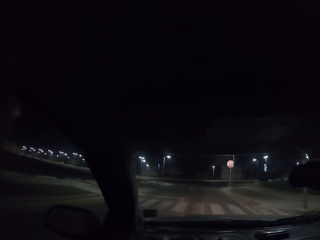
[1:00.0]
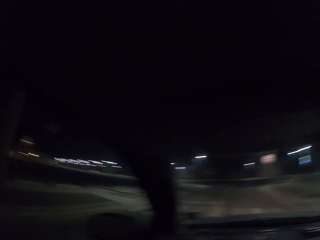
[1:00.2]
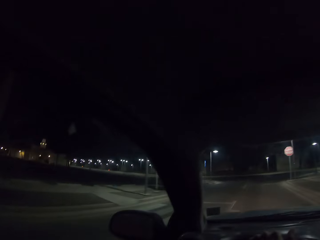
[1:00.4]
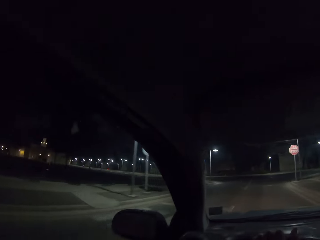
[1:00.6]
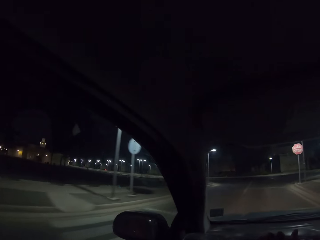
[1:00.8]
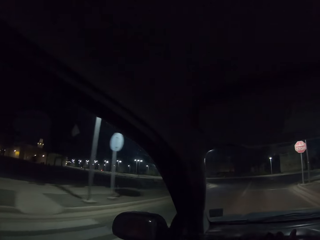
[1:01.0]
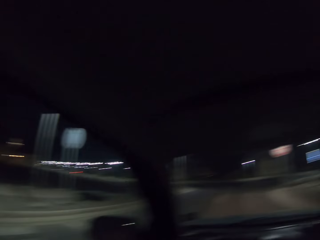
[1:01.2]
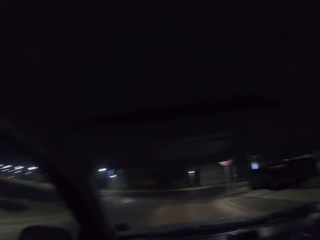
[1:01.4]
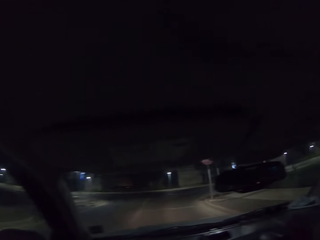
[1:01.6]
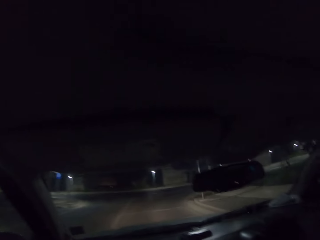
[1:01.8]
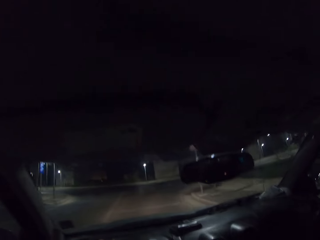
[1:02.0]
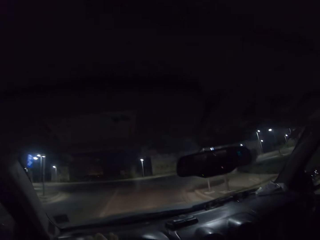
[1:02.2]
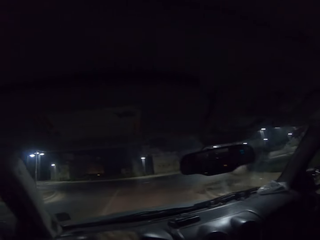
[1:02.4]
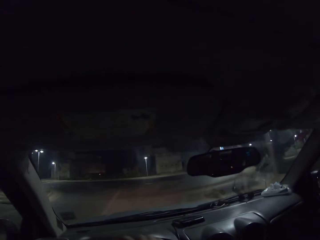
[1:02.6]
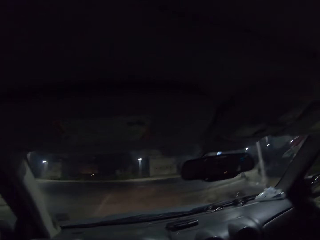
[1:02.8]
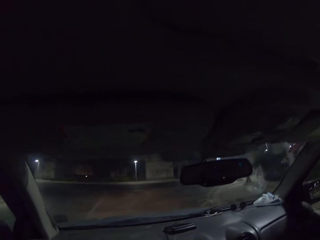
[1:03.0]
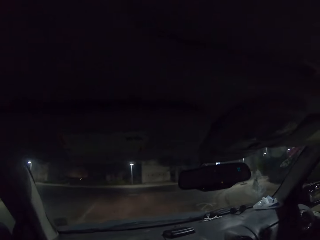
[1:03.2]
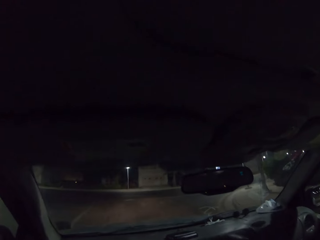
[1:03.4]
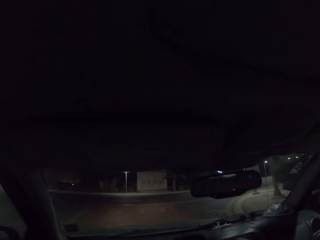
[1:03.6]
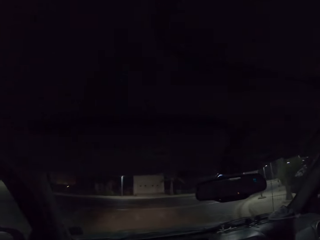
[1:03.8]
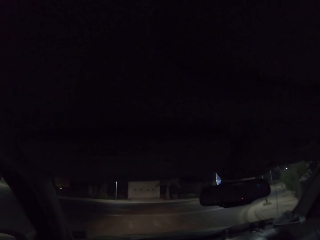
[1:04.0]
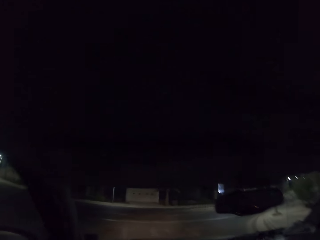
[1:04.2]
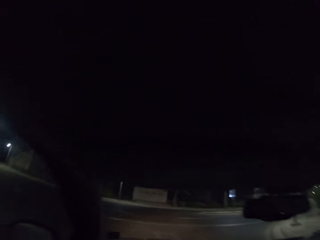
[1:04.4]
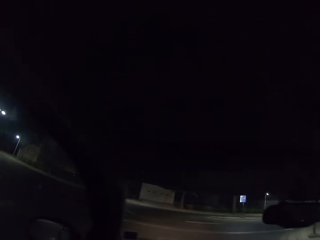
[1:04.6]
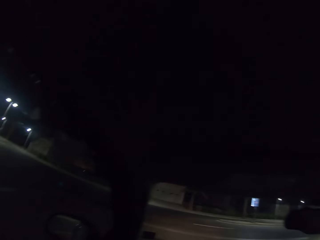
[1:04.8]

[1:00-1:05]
The camera wearer looks around the road. They drive a car on the road.

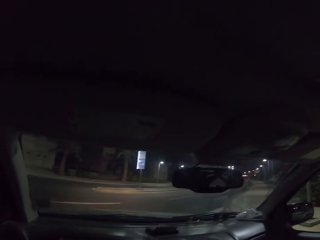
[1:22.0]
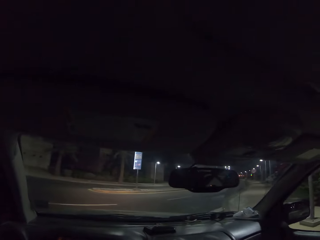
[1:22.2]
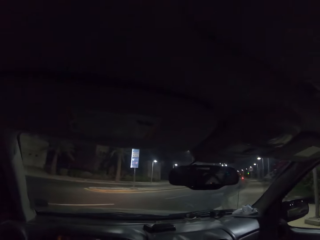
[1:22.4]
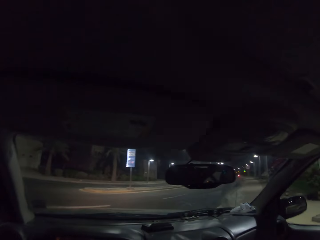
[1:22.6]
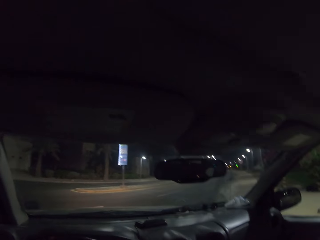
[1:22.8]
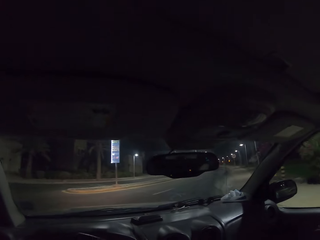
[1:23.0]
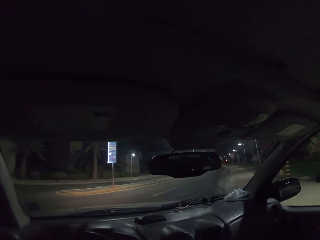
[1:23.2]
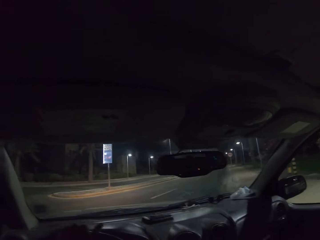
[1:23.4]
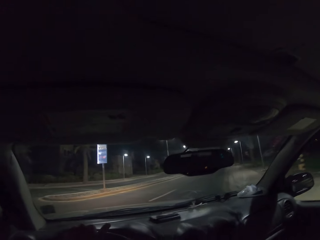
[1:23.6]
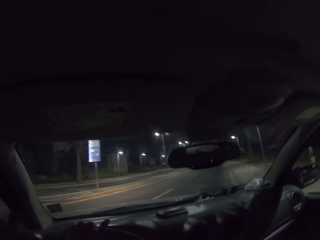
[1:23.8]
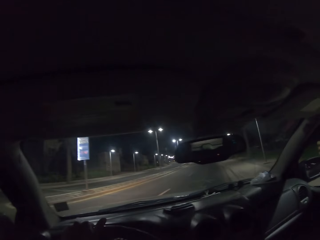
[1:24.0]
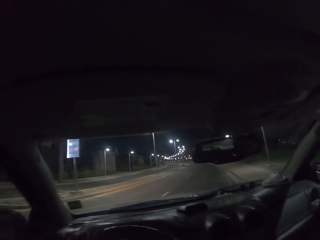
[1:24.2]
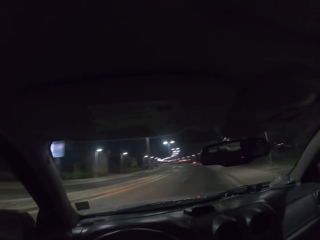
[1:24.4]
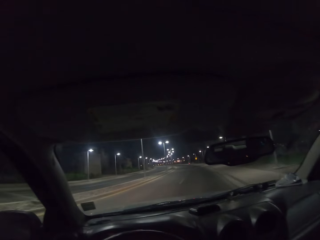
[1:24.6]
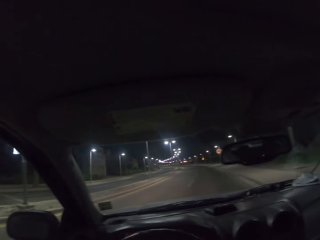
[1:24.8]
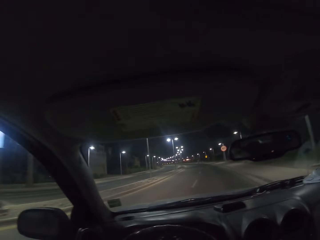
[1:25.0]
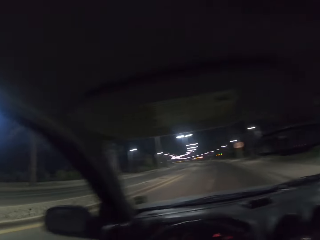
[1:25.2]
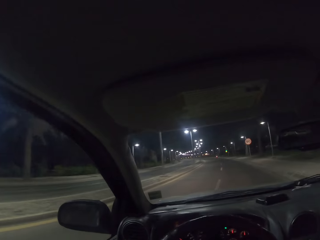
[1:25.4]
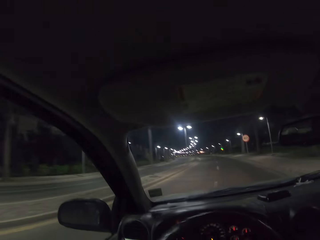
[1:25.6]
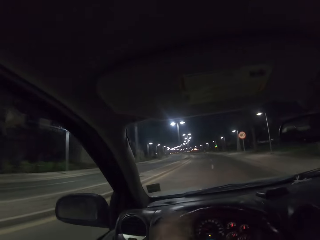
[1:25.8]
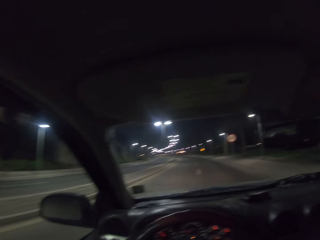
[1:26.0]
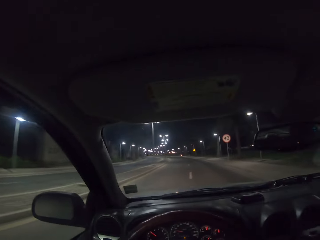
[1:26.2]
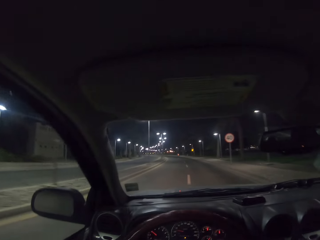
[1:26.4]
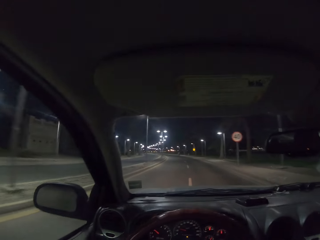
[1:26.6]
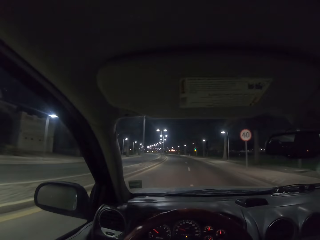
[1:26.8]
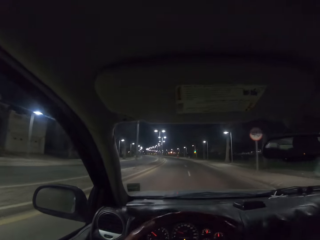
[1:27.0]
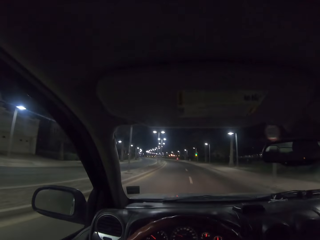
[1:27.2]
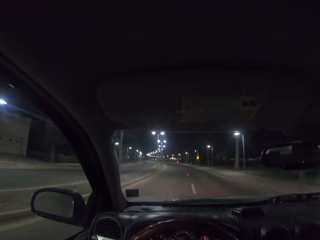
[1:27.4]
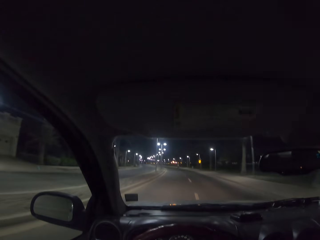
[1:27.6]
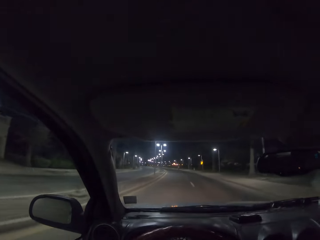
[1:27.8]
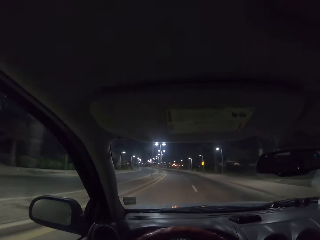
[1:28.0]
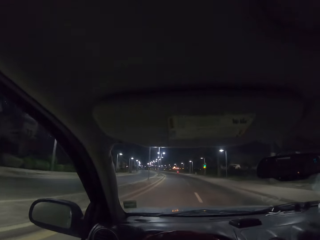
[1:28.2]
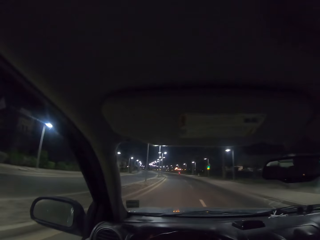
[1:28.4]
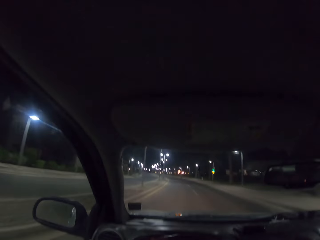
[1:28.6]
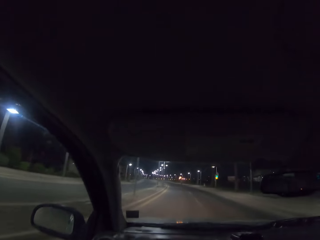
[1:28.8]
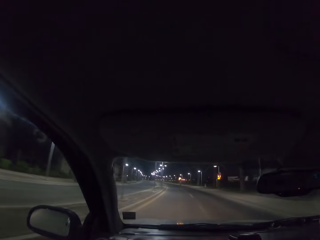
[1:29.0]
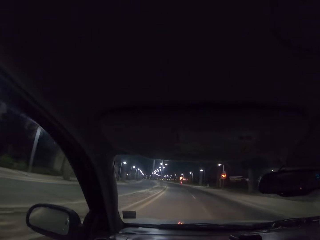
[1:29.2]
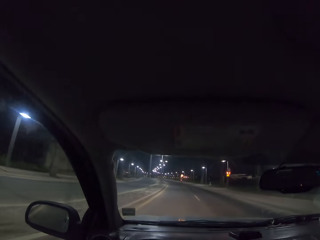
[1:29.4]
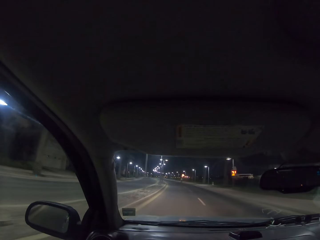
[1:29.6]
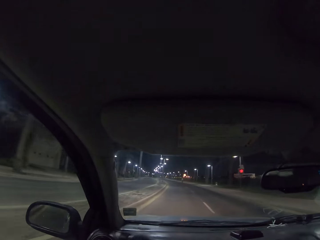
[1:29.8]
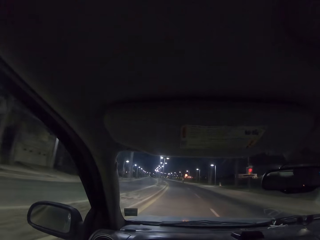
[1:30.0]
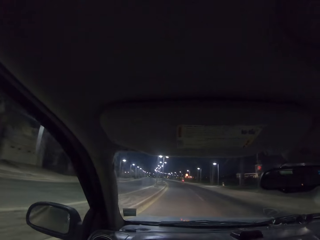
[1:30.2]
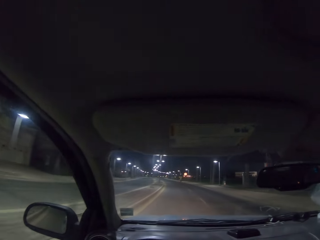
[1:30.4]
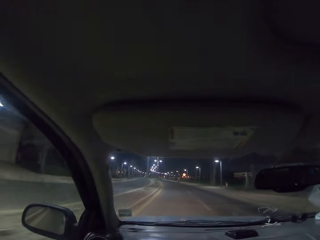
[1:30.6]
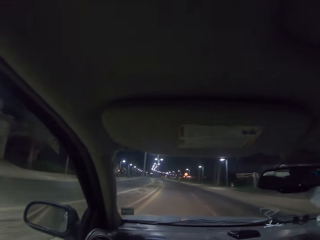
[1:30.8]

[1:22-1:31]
The camera wearer drives a car on the road.

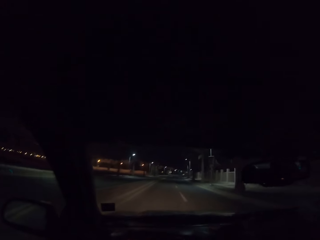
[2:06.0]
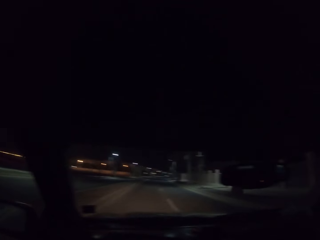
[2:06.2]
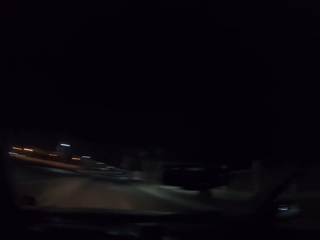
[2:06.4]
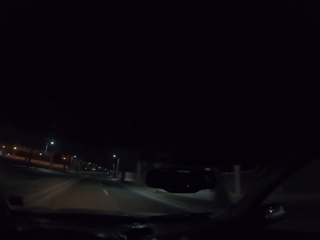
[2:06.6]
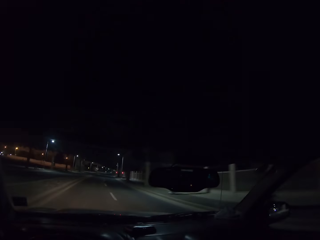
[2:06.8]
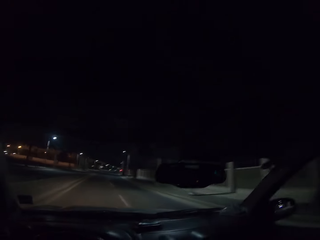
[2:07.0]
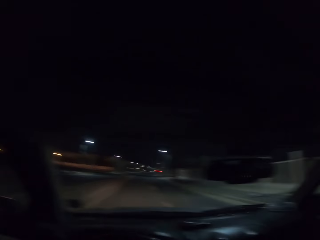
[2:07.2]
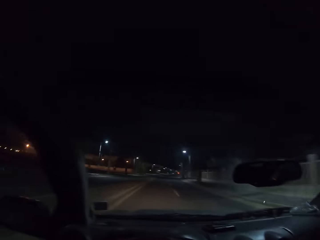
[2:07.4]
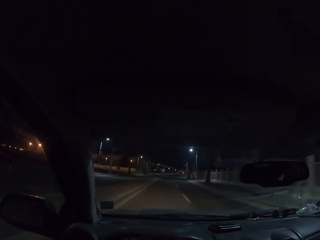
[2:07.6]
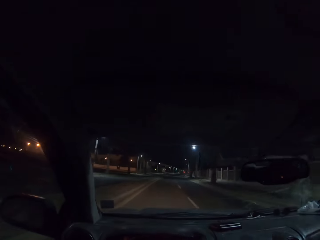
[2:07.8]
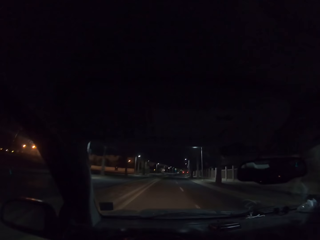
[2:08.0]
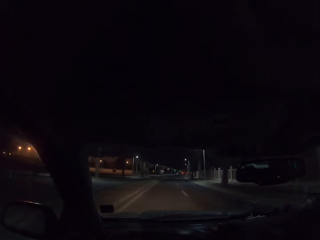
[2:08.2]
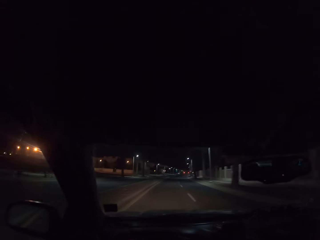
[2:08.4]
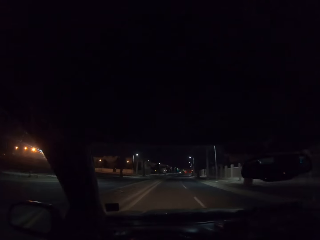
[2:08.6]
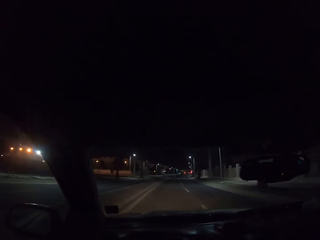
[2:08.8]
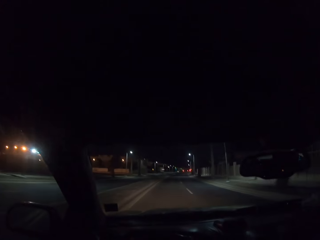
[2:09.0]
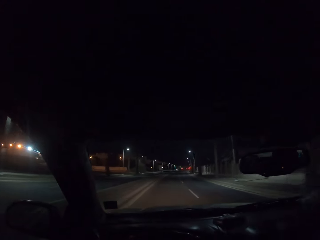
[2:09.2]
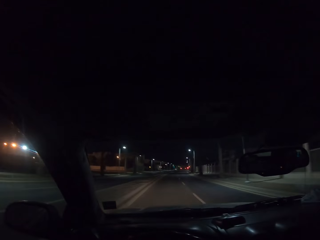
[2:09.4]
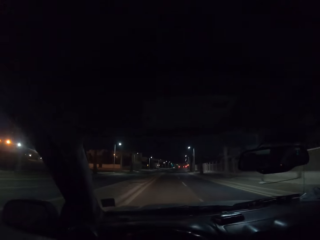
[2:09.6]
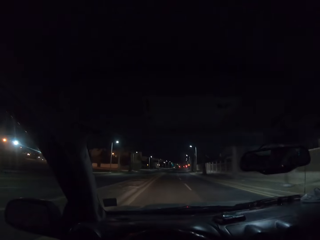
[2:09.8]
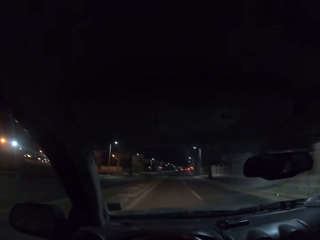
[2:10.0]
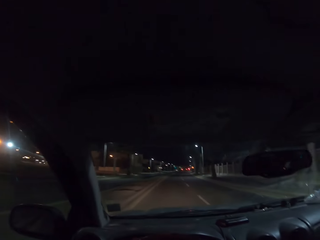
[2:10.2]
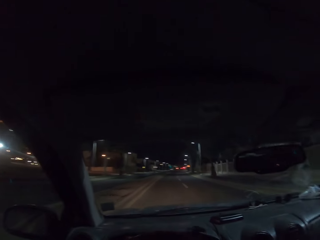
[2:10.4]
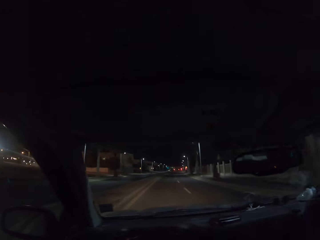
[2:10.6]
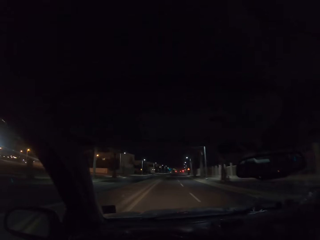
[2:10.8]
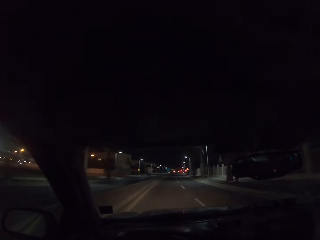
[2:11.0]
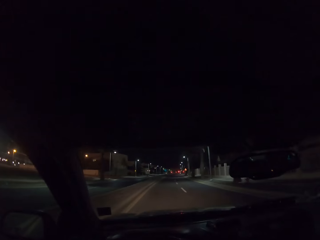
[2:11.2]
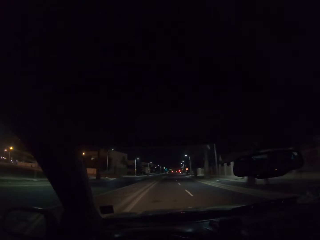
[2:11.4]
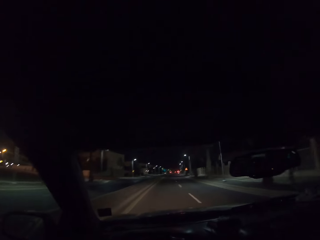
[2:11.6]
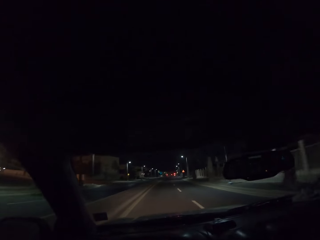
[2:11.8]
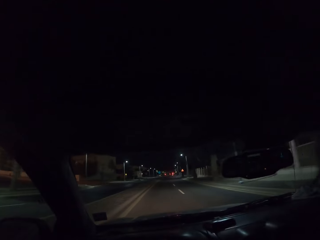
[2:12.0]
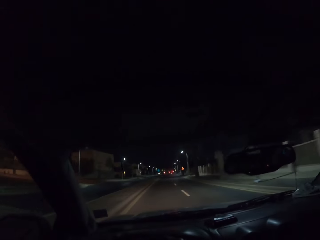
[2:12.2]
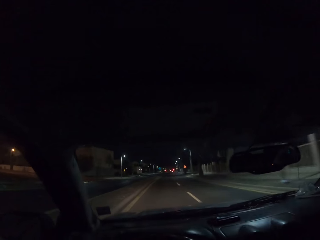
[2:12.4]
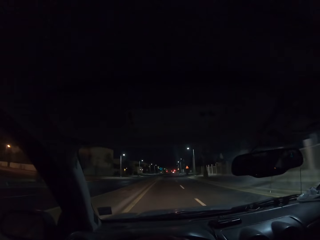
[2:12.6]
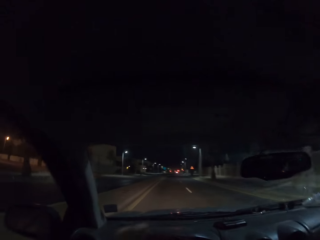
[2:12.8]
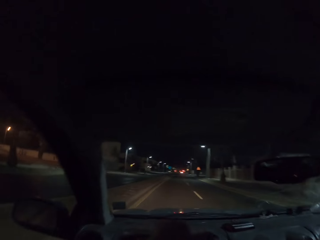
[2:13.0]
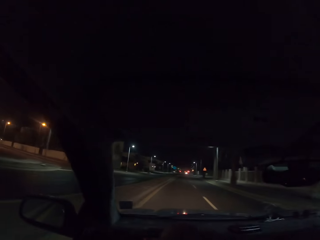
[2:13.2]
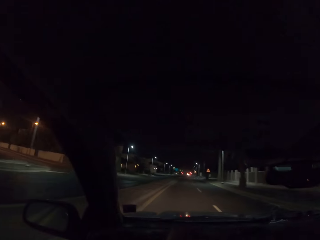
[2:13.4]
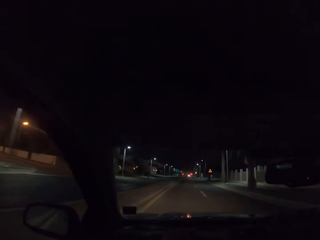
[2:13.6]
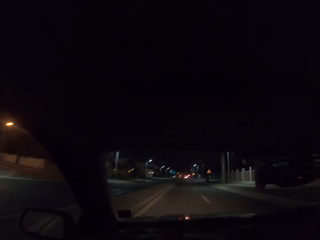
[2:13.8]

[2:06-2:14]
The camera wearer looks around the road. They drive a car on the road.
